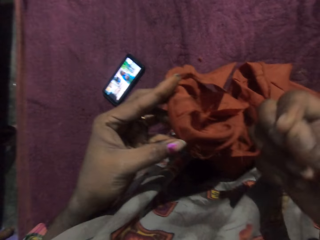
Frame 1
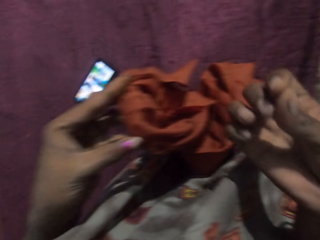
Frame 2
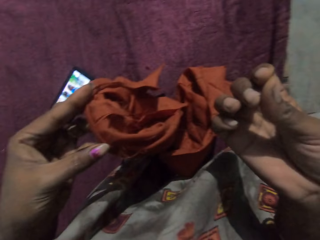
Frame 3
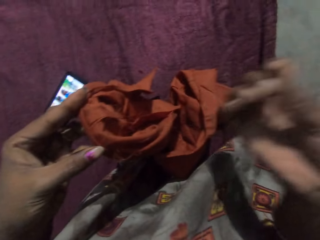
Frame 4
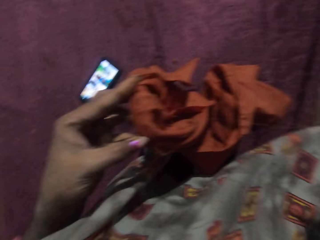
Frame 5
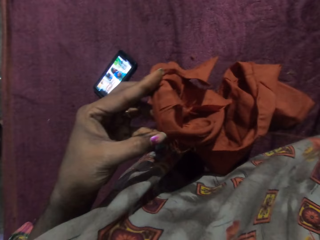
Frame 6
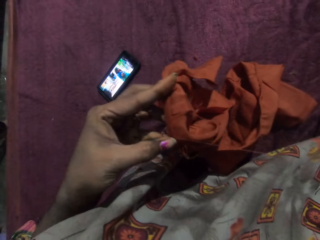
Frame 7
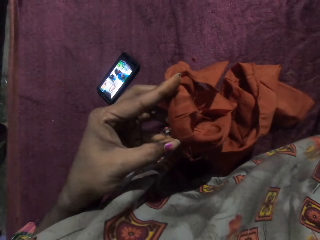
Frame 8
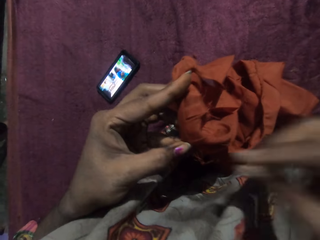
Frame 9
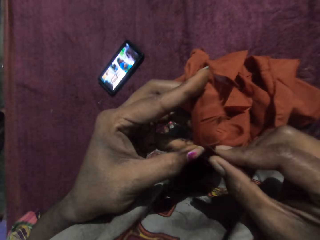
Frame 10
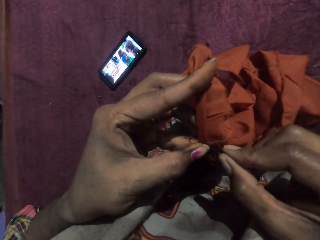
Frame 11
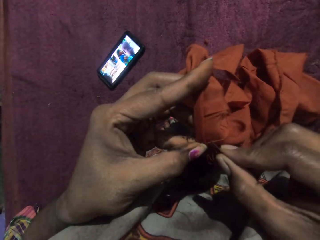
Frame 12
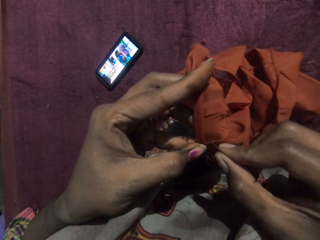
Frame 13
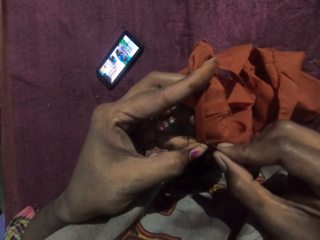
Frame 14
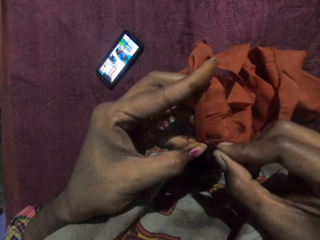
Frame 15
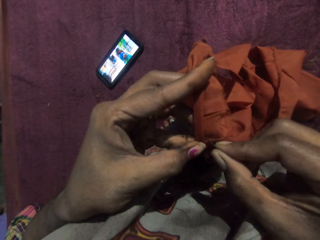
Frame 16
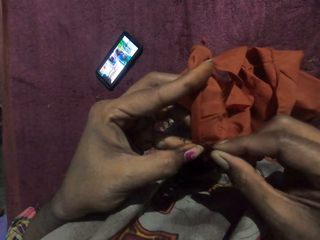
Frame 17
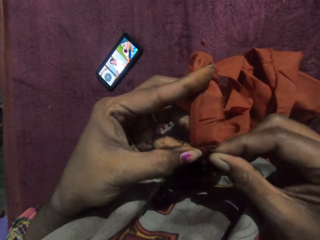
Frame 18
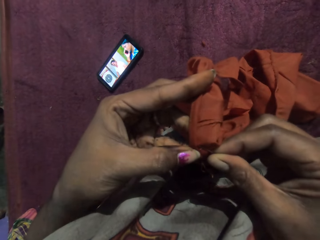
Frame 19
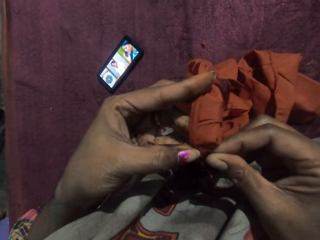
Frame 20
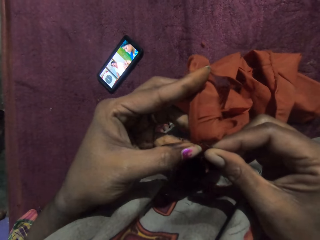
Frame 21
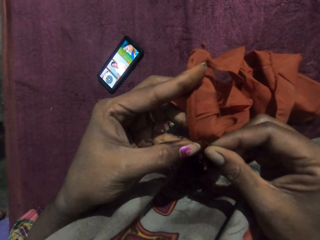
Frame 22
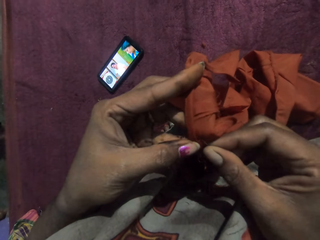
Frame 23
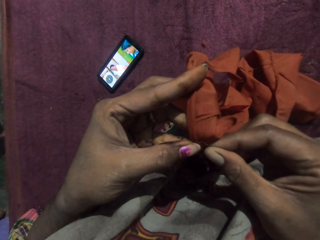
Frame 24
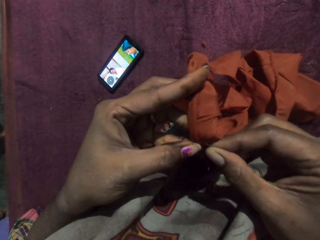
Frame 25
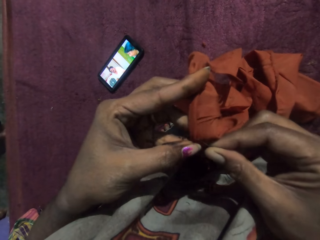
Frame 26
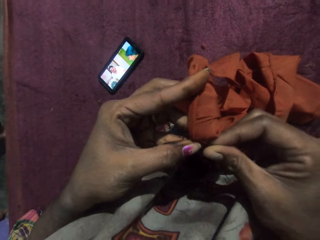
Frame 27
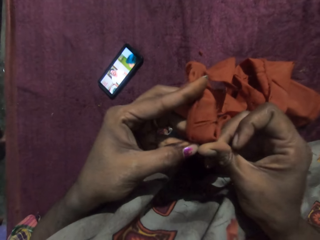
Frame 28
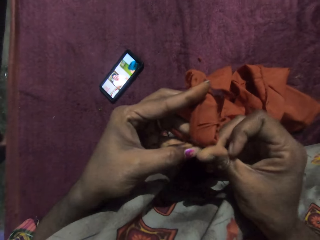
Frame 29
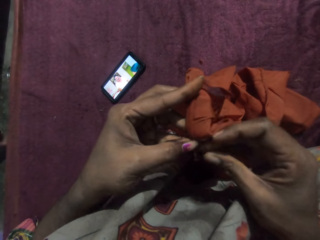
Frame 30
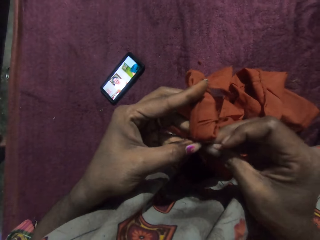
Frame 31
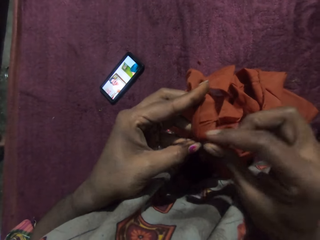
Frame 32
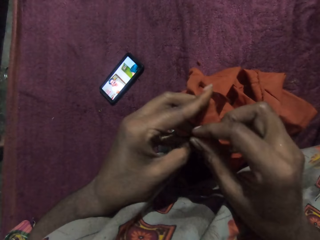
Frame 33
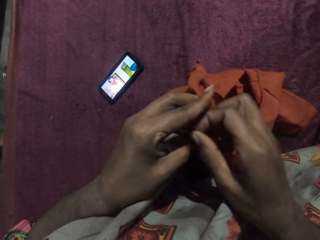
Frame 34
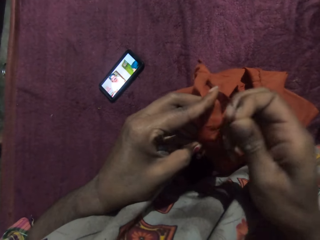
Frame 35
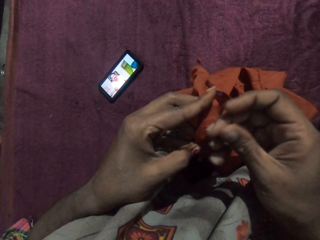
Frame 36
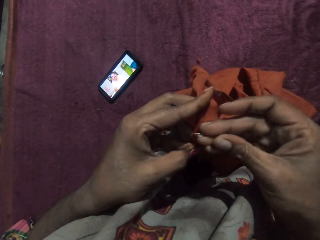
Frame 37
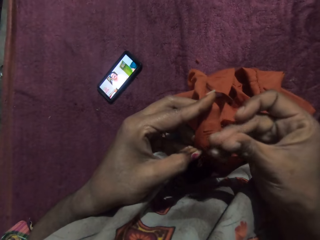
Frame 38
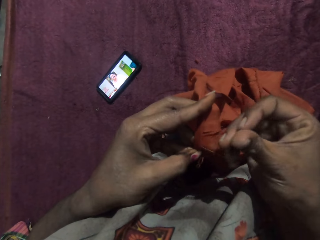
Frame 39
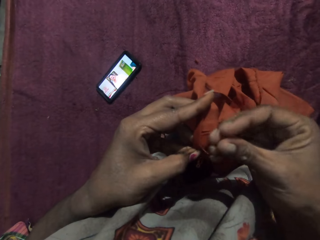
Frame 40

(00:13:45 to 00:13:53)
The camera wearer holds the needle up. She moves her hand. She sews the fabric in her left hand with the needle and thread in her right hand.

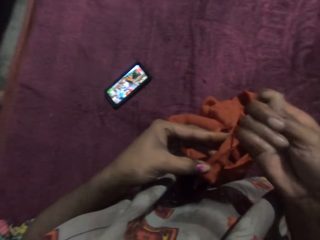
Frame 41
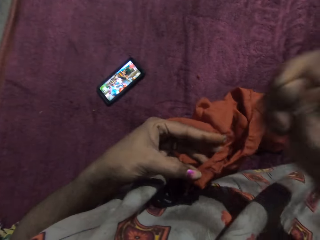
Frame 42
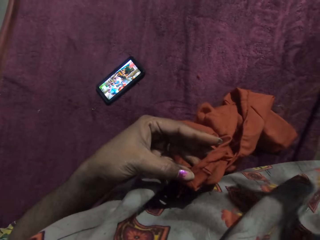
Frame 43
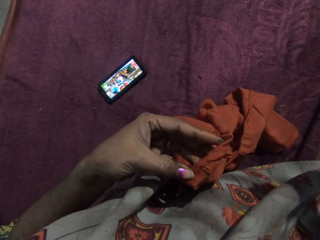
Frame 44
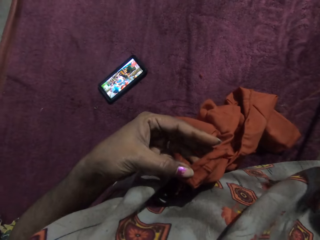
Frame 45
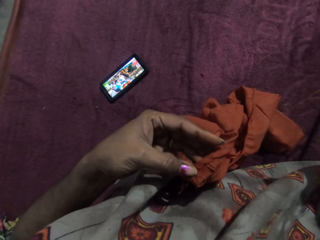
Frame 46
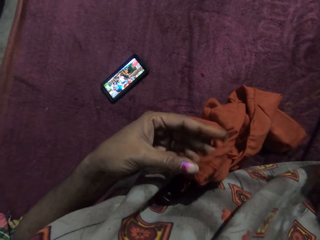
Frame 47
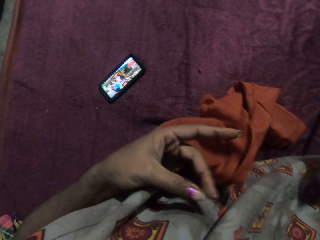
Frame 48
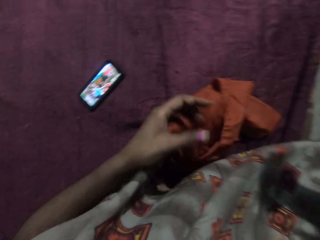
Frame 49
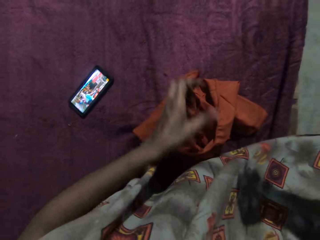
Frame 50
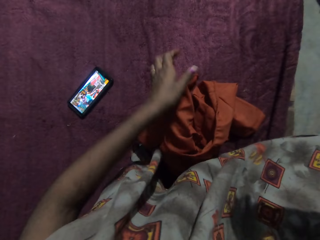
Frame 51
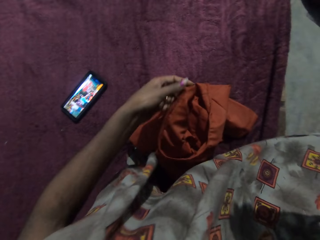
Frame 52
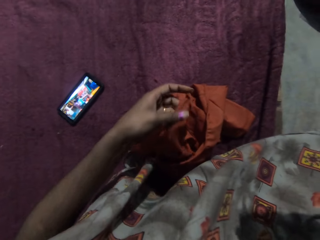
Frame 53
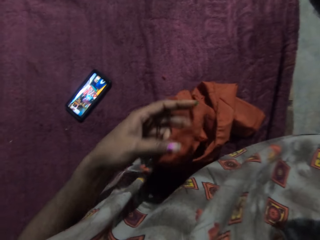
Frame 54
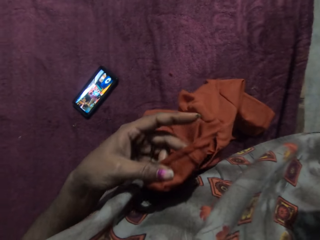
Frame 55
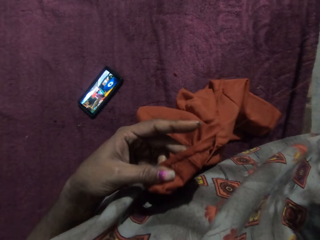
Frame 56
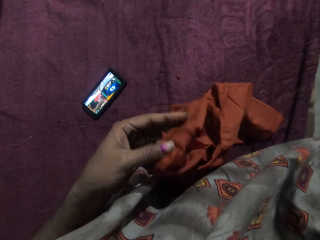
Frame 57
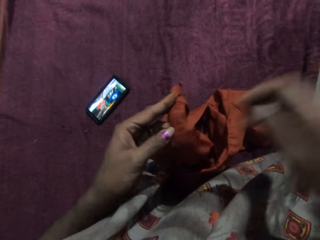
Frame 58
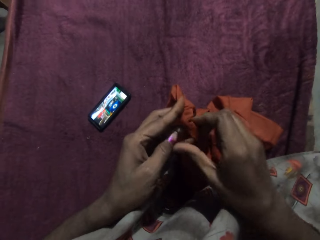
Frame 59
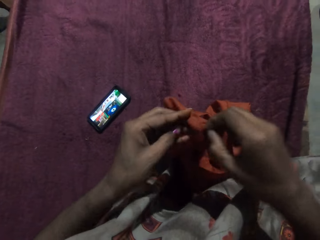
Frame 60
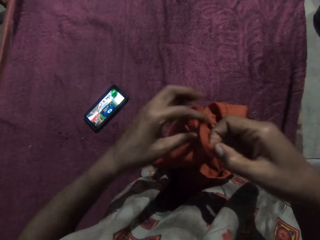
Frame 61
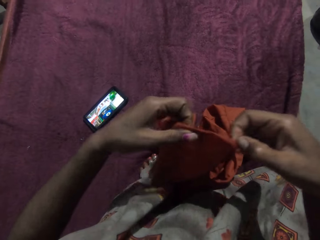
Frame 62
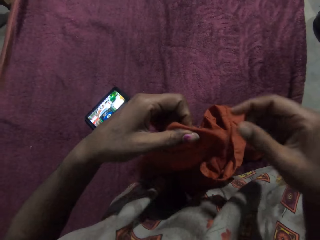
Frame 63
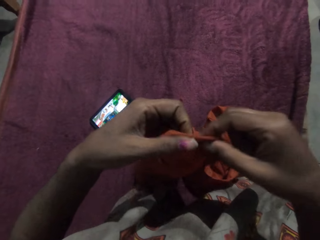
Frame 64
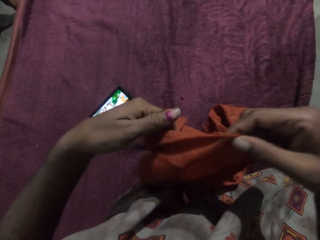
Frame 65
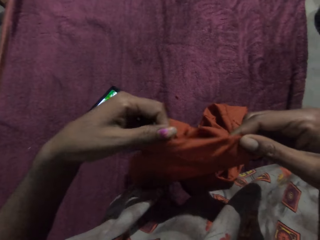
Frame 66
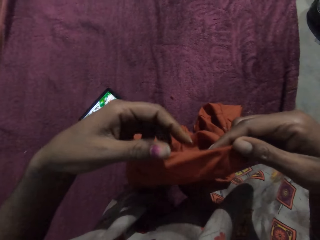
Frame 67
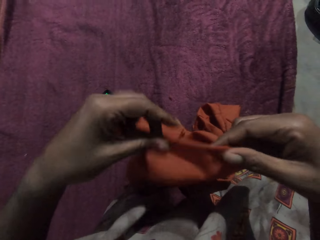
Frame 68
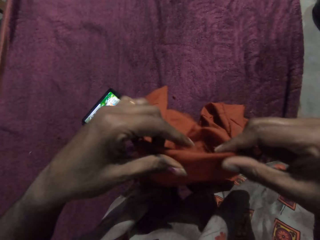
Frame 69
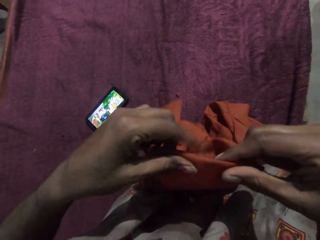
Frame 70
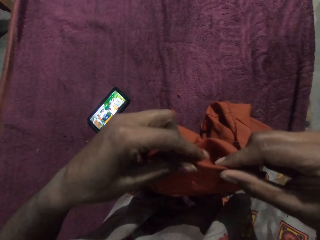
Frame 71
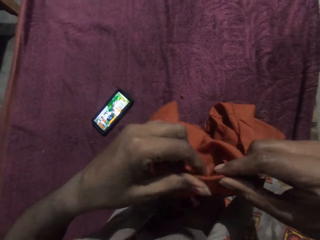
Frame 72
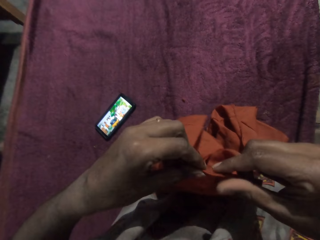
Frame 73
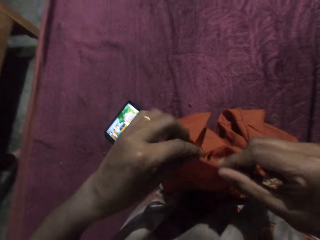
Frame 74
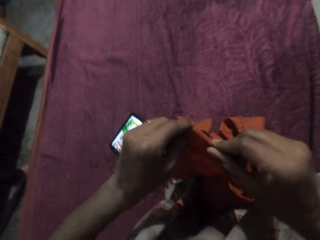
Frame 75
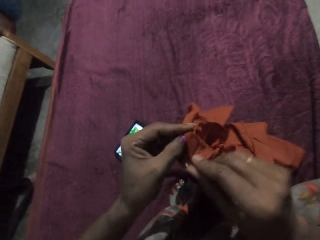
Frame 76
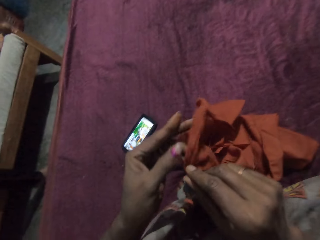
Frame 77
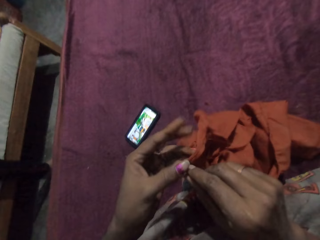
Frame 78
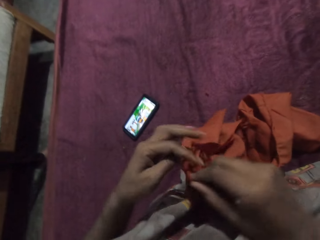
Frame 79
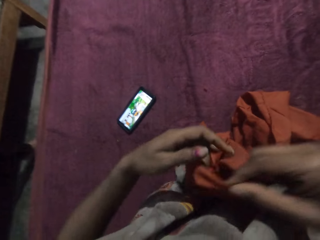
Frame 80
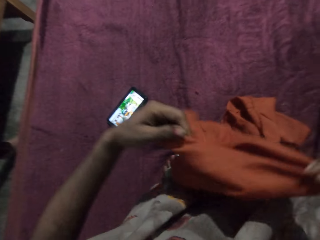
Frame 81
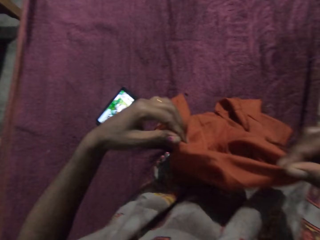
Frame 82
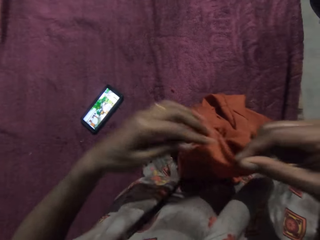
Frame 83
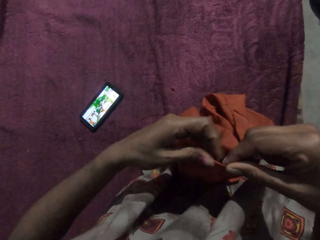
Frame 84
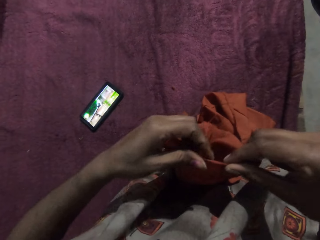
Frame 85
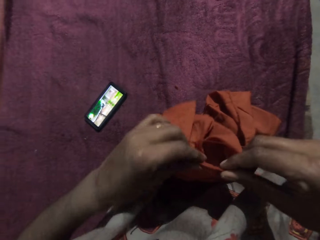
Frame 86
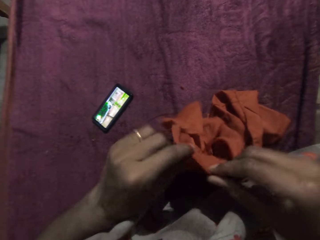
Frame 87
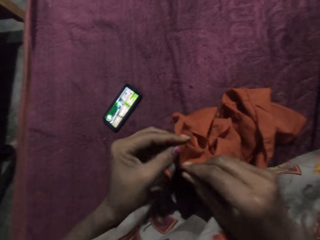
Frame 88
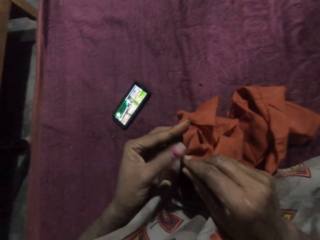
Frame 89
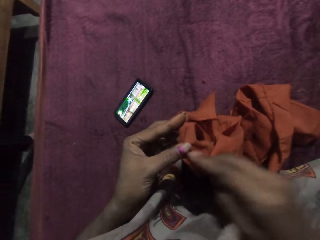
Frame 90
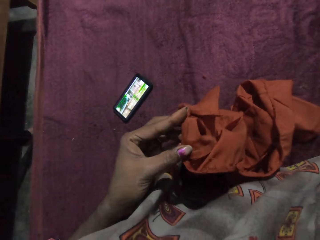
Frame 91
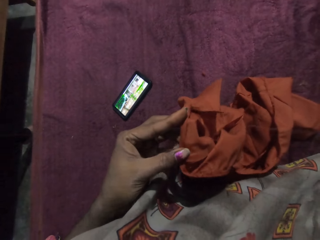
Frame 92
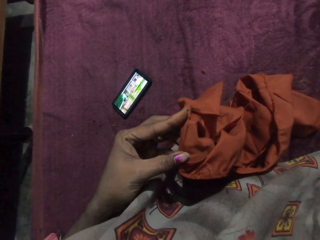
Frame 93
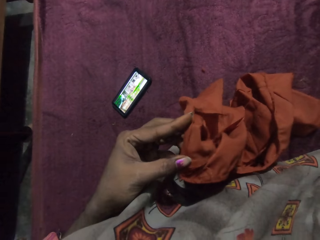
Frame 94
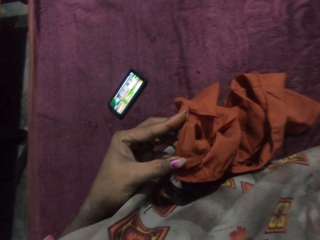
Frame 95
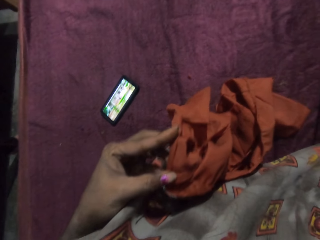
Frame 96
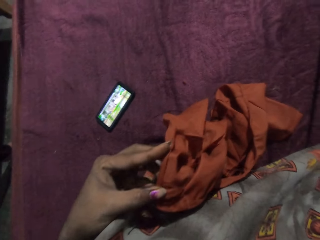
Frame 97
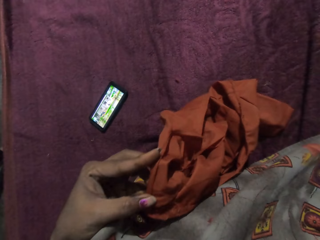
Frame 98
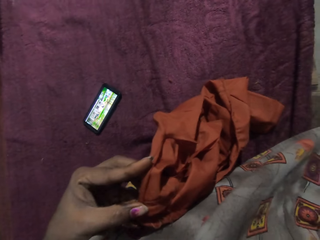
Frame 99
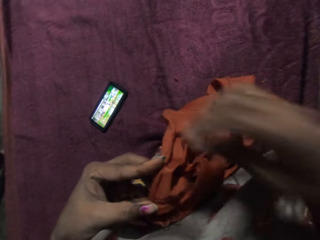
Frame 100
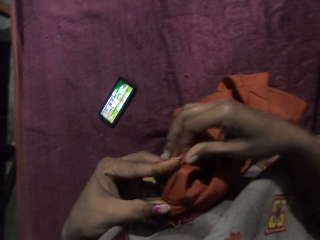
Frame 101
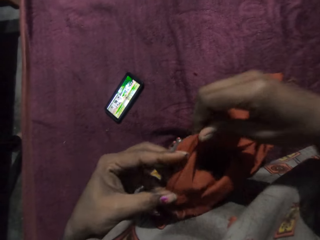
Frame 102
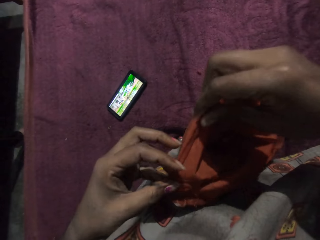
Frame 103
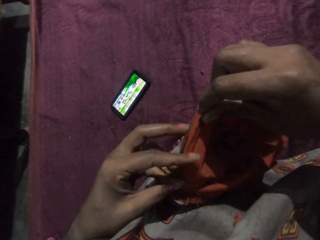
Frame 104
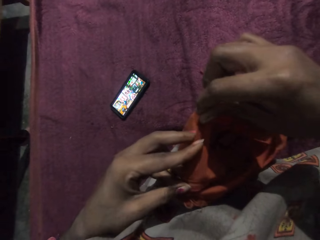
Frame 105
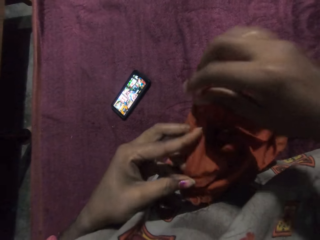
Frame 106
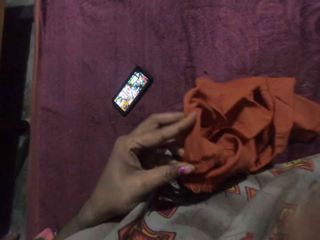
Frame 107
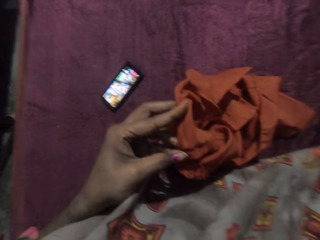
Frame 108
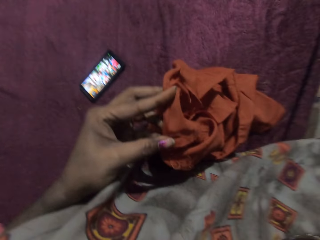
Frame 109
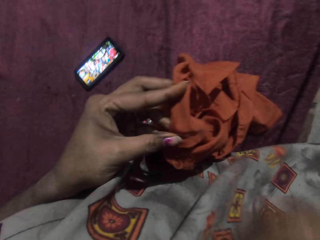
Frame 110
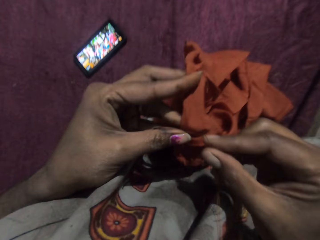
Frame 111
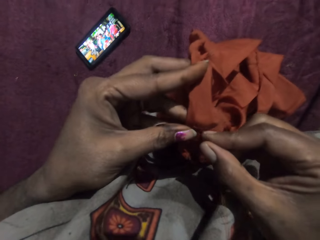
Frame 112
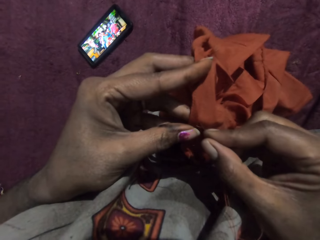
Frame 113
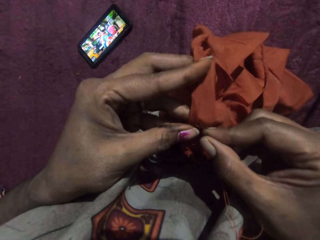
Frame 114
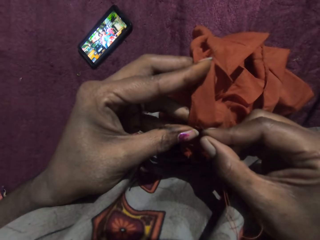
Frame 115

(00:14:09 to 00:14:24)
The camera wearer drops the fabric or cloth in her left hand on a bed. She holds the cloth. She picks the fabric from the bed with her left hand. She adjusts the fabric with her hands. She moves her hand down, touches the cloth, moves her hand up, holds the cloth and straightens the cloth. She turns the cloth. She straightens the cloth. She pulls the needle and thread with her right hand. She moves her hand up. She adjusts the fabric with her hands. She moves her hand down. She moves her hand up and holds the cloth. She sews the fabric in her left hand with the needle and thread in her right hand. She moves the needle down.
